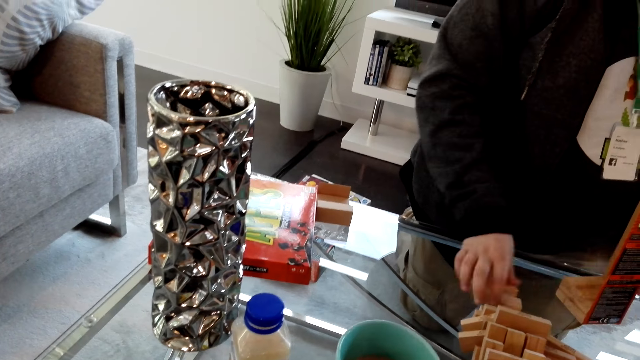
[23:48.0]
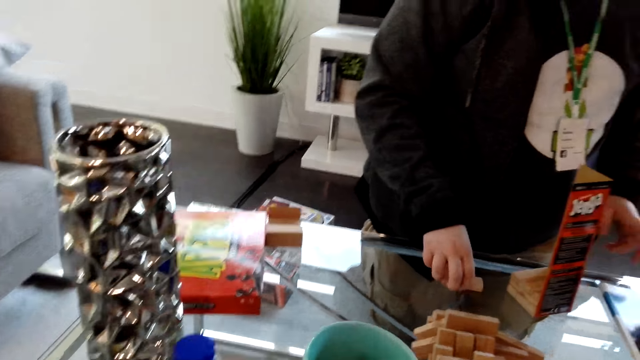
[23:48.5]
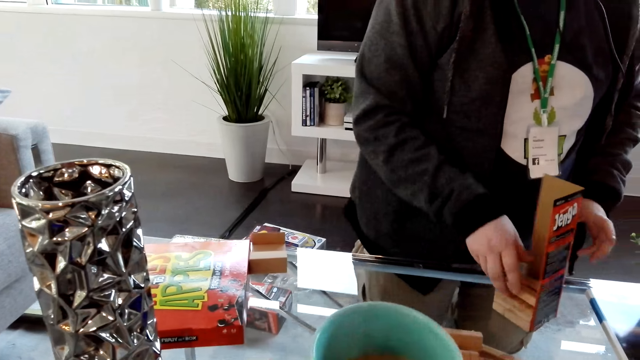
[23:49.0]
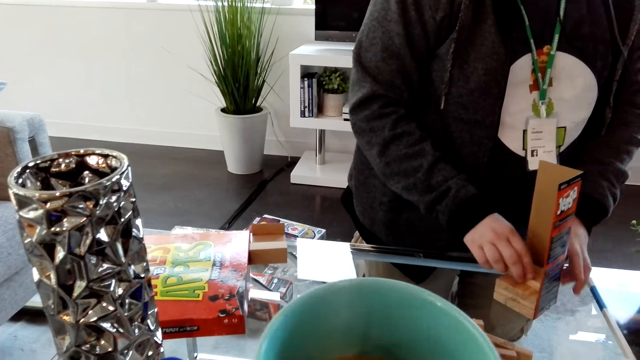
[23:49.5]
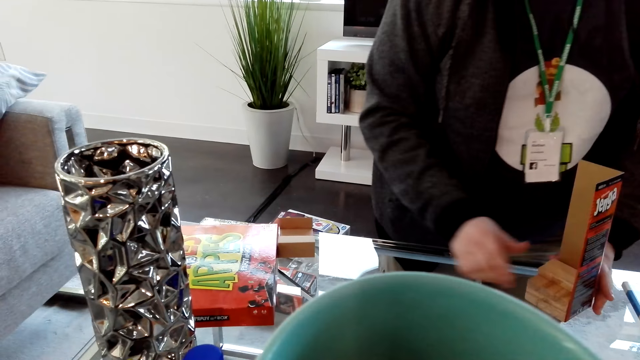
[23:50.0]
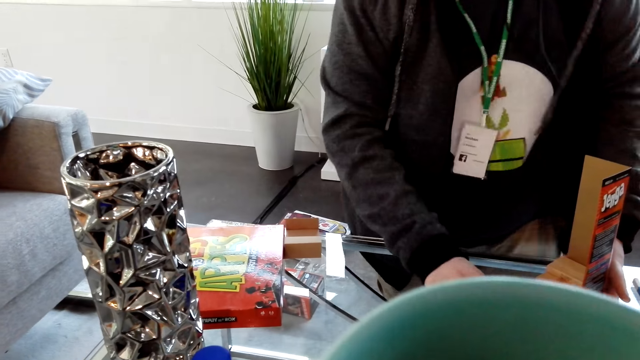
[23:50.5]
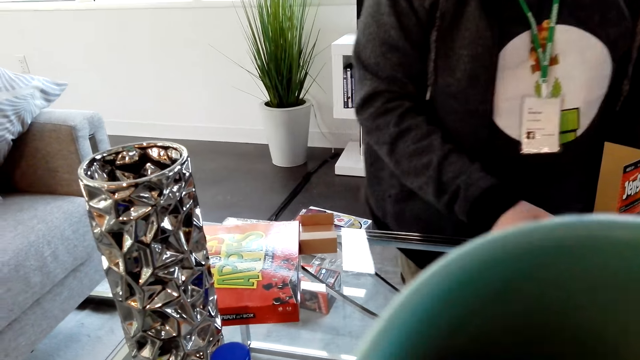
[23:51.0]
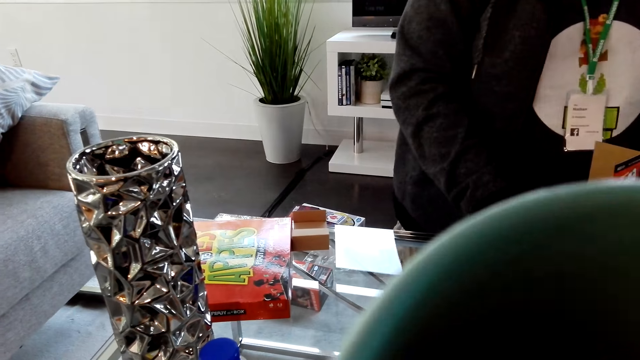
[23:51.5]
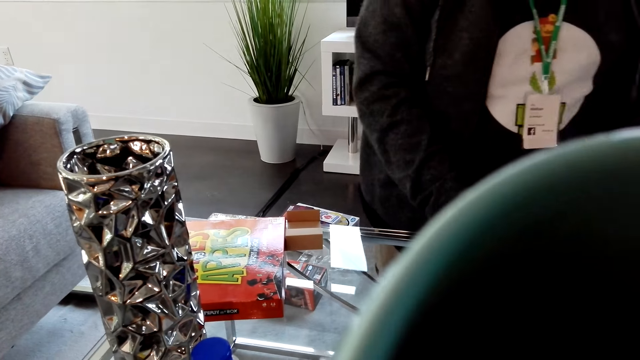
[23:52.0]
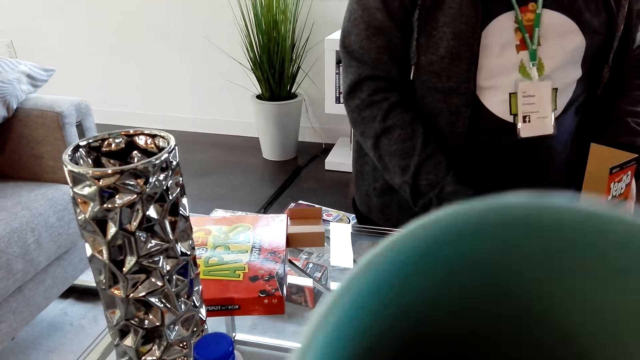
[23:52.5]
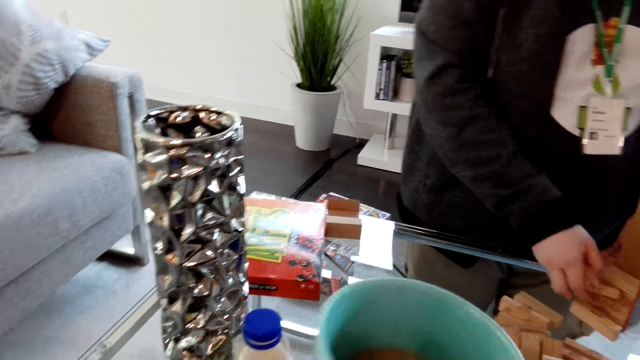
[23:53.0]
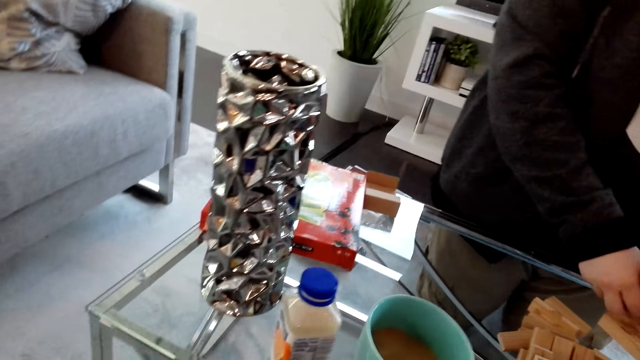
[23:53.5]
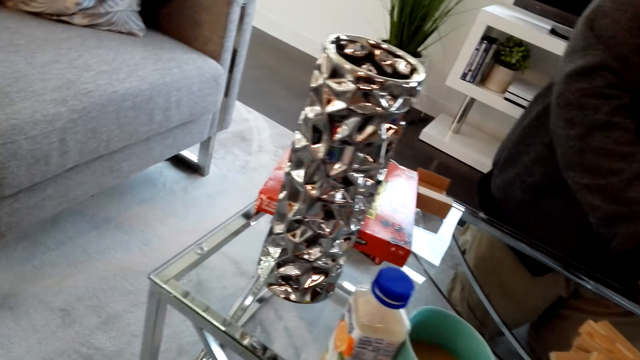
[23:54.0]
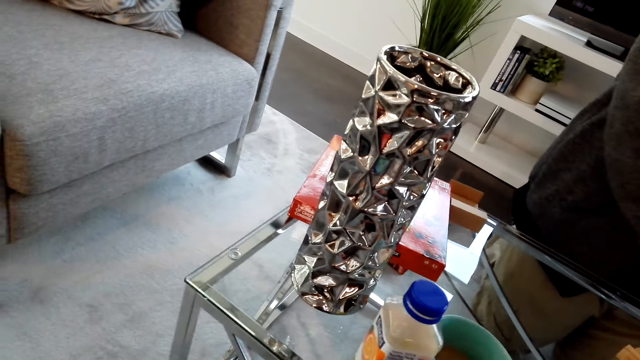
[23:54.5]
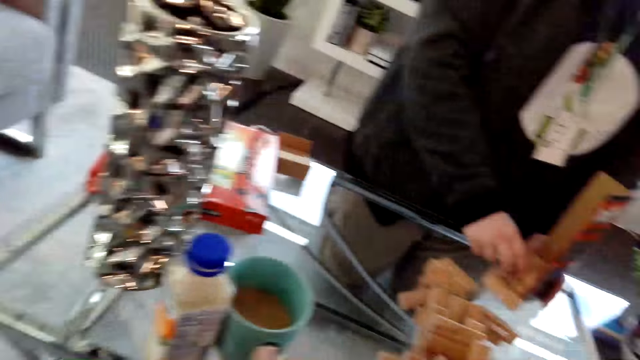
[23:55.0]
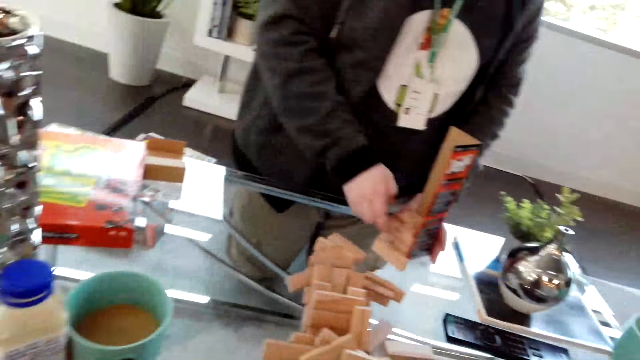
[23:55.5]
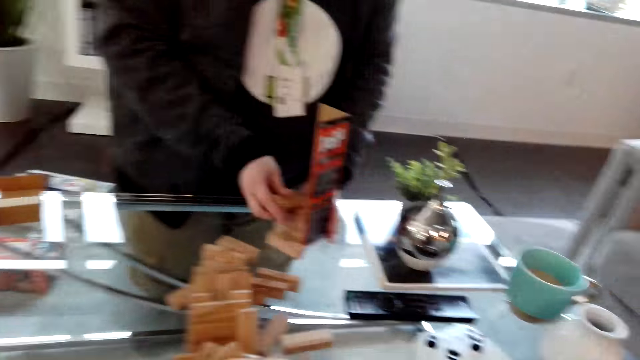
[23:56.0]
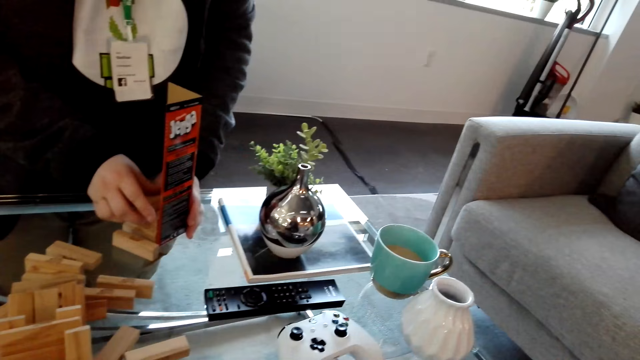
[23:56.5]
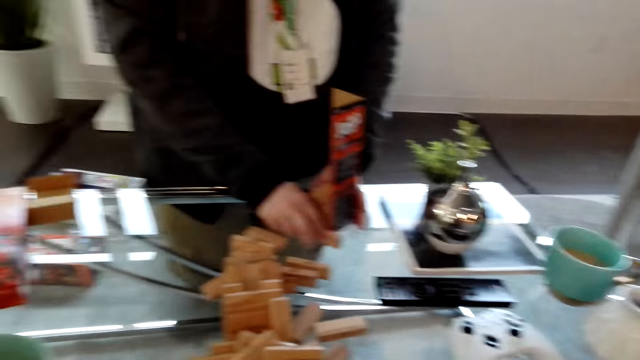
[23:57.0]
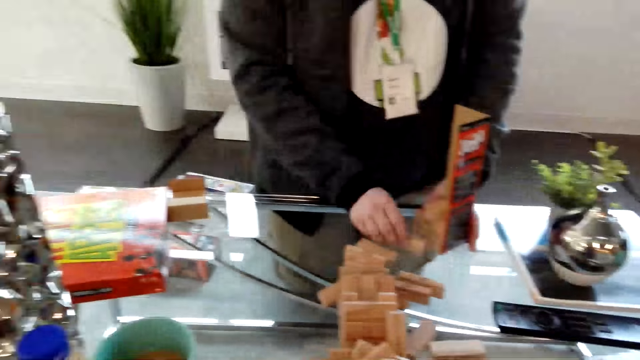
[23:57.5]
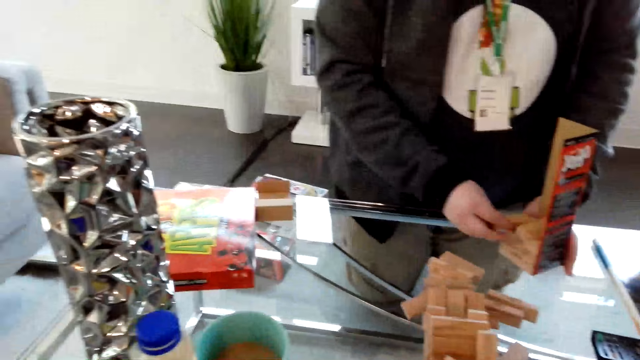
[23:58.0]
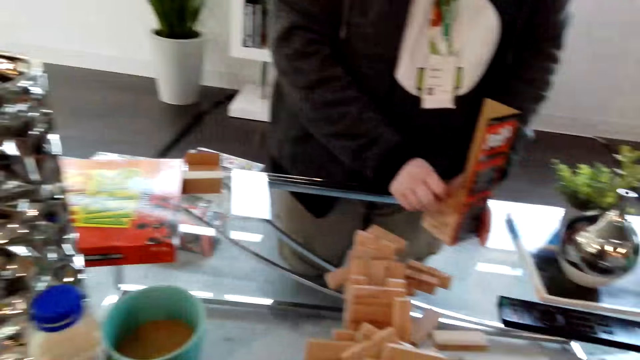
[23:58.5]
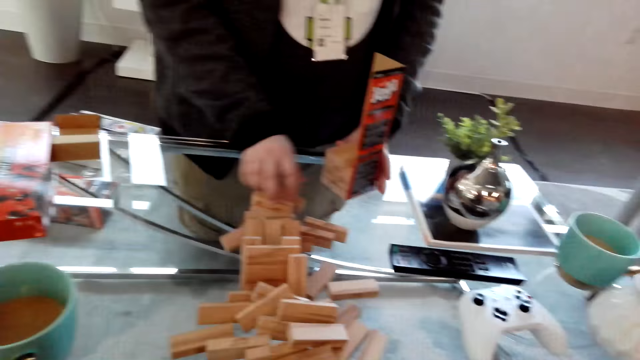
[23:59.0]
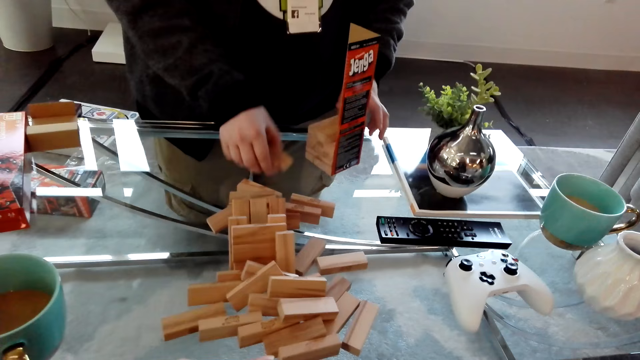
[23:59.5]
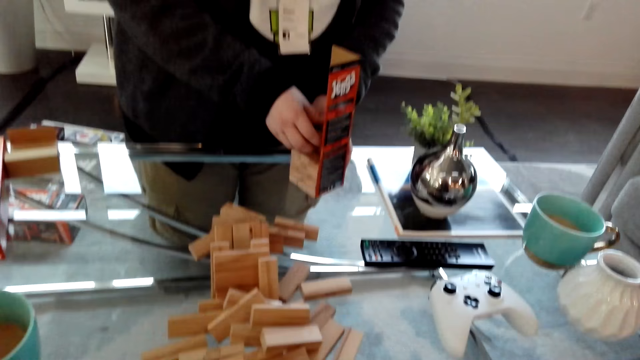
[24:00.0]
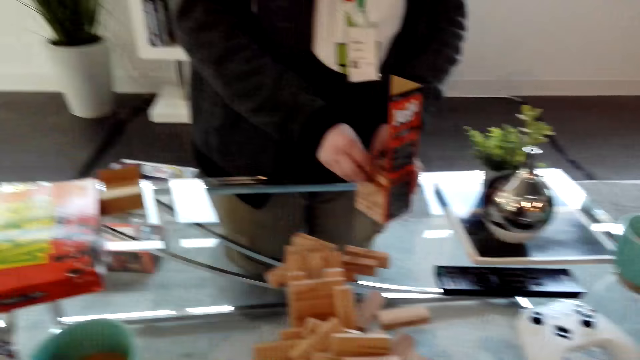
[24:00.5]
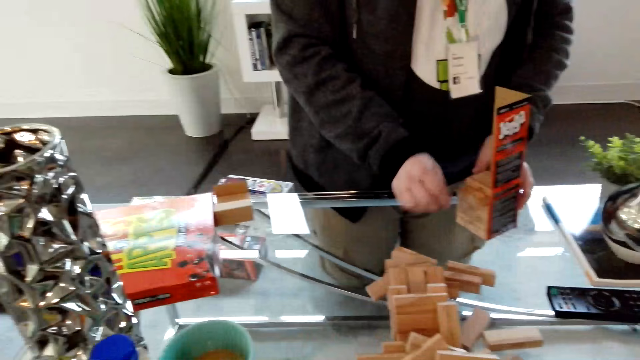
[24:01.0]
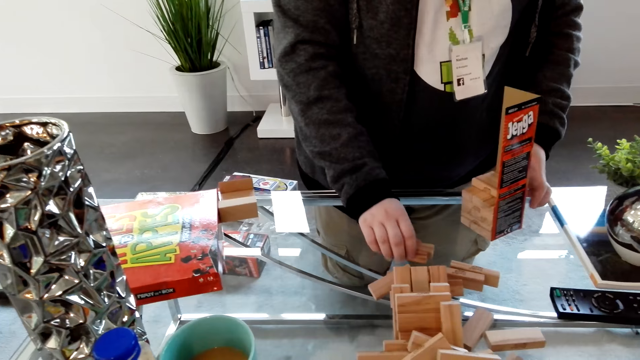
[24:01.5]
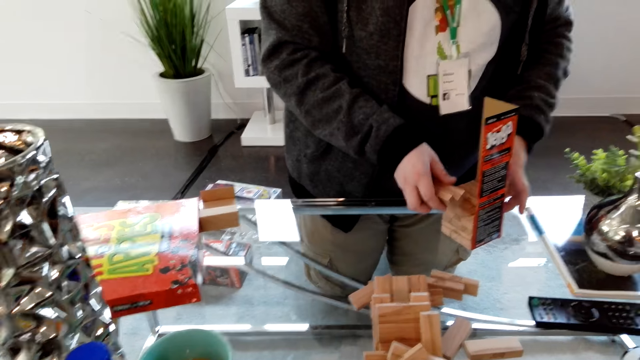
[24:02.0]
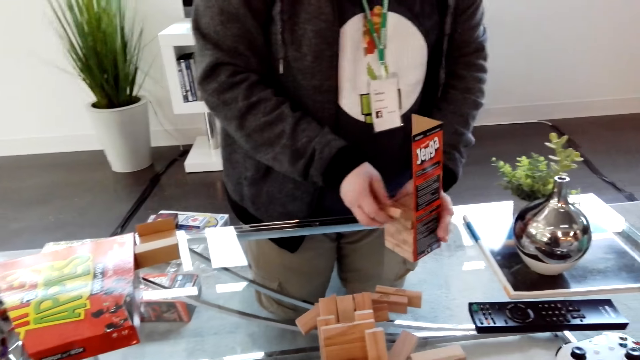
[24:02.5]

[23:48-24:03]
The camera wearer picks the cup from the table. They drink coffee. They place the cup on the table. They dialogue with a person.

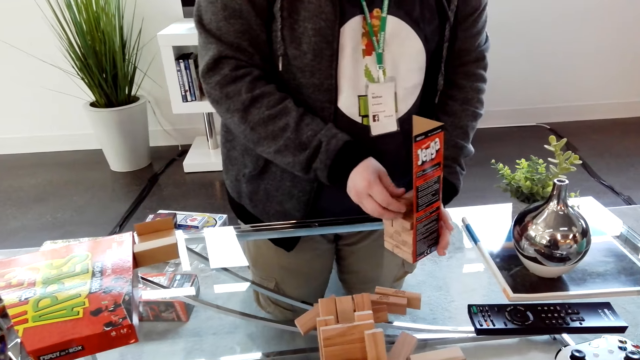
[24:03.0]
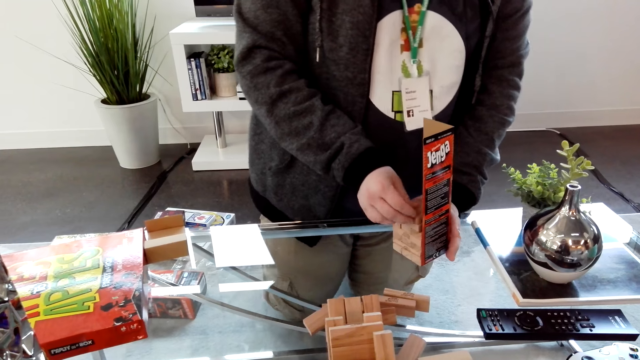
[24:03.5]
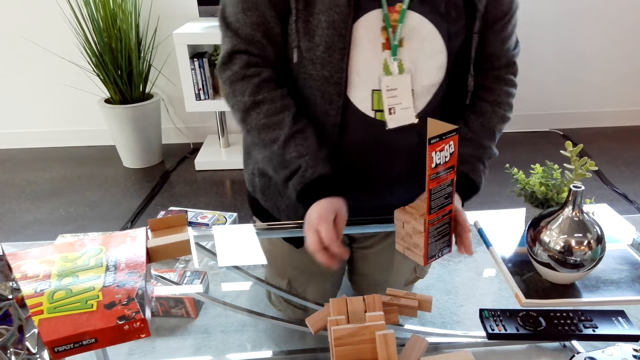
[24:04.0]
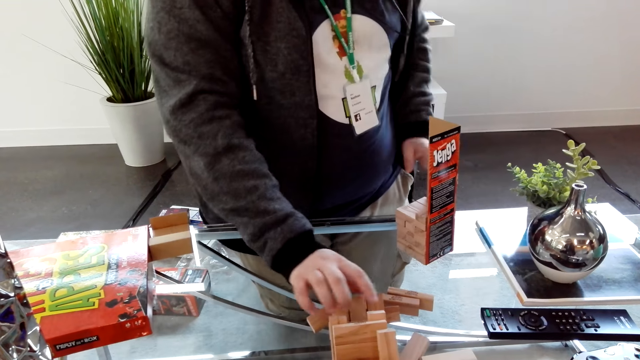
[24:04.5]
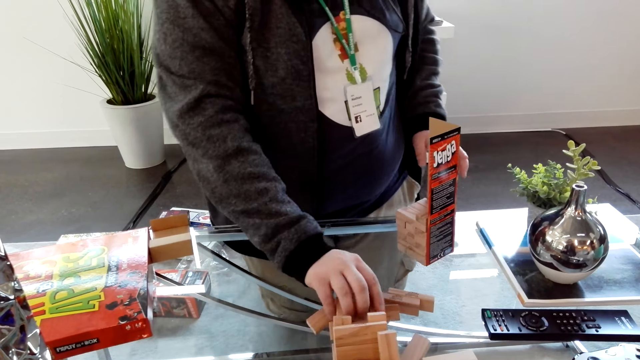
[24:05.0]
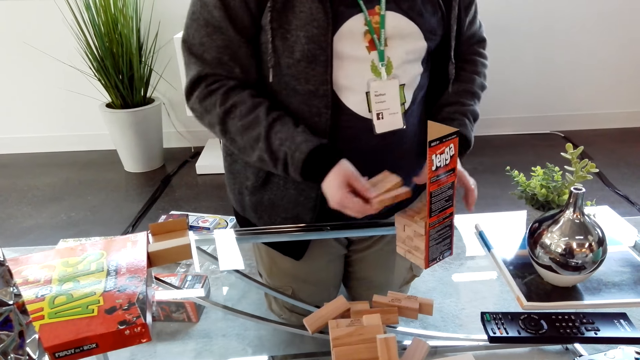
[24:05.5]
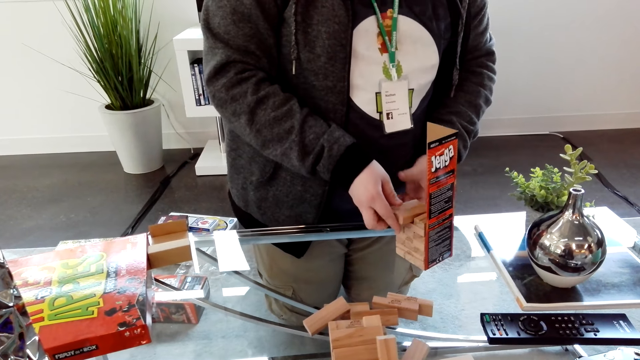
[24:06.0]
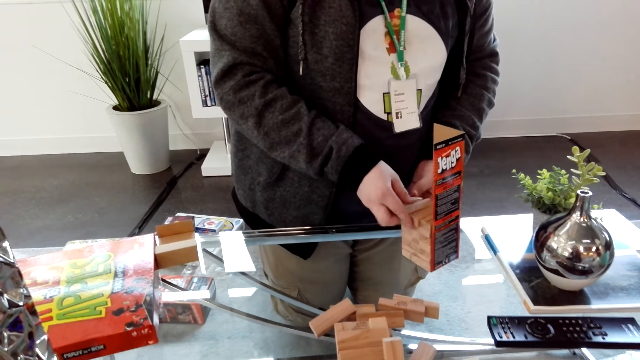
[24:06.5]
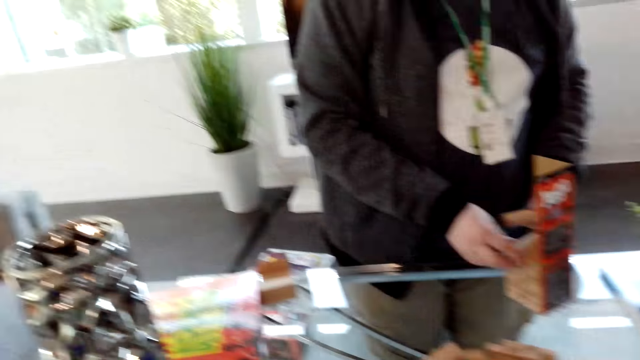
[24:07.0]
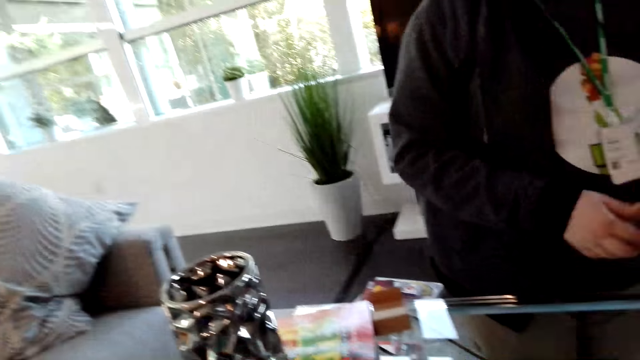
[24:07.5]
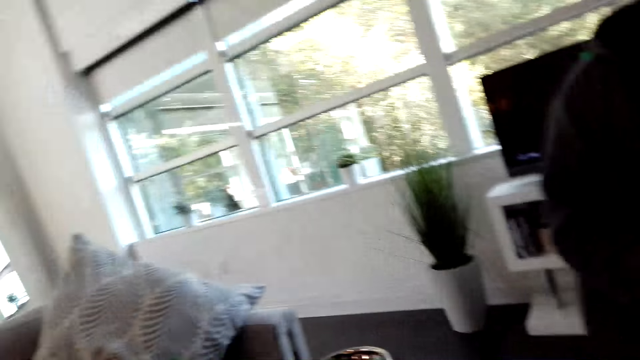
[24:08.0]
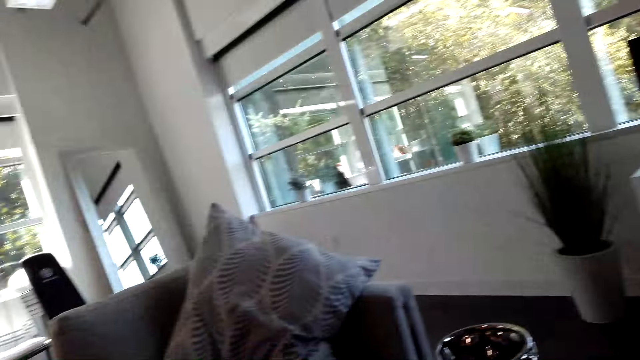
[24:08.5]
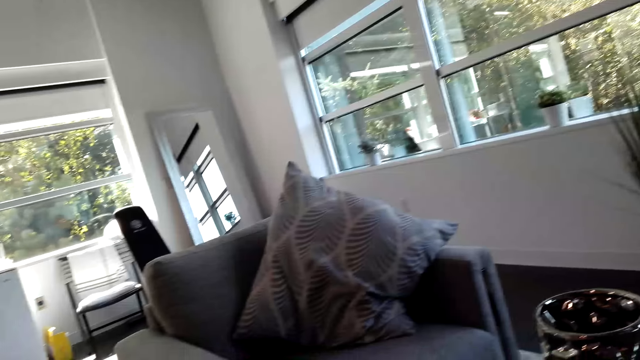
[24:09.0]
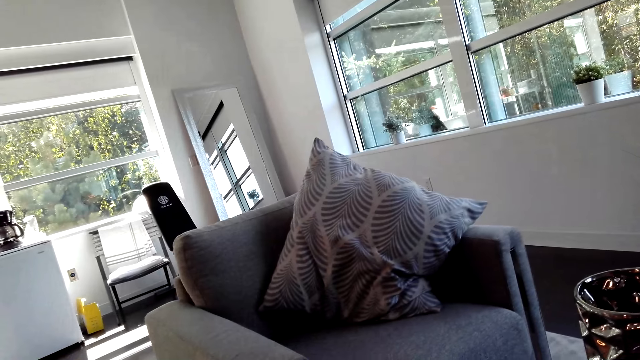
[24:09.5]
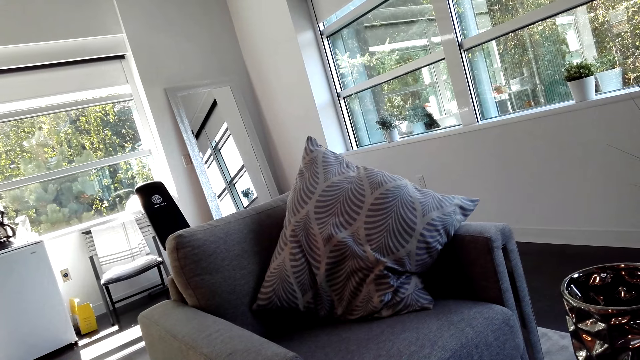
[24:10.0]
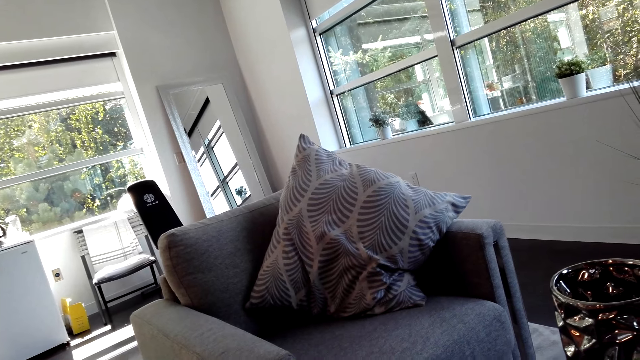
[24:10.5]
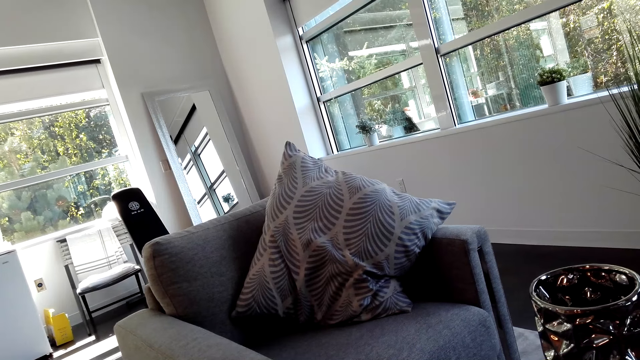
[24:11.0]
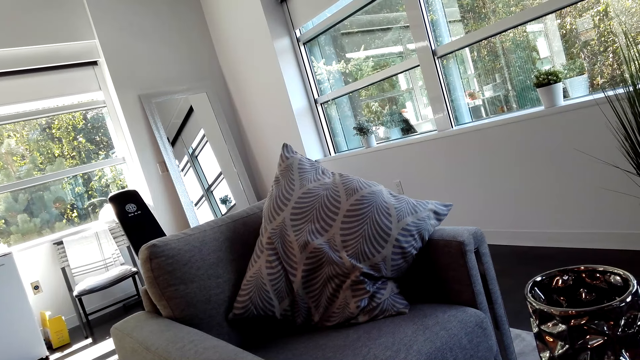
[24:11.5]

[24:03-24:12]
The camera wearer looks around the house. A person dialogues with the camera wearer.
